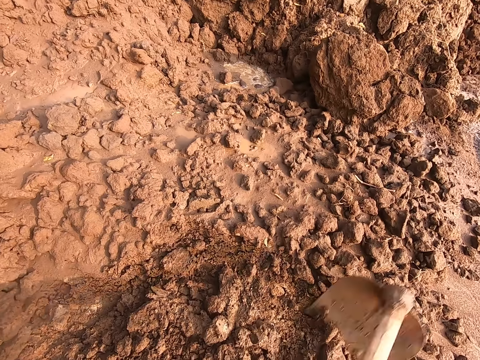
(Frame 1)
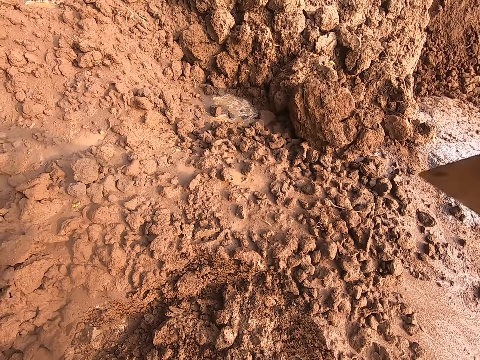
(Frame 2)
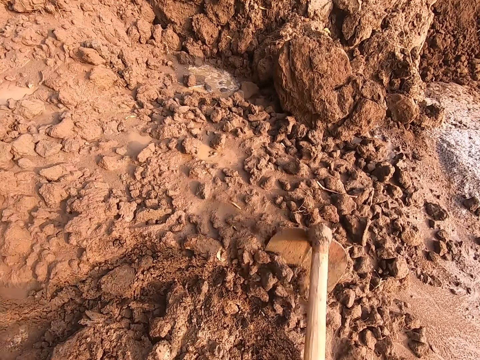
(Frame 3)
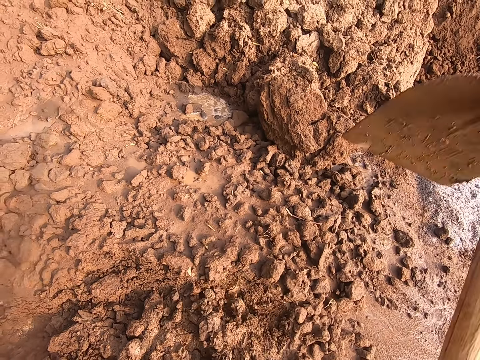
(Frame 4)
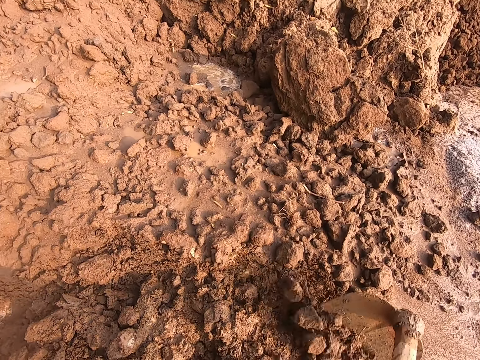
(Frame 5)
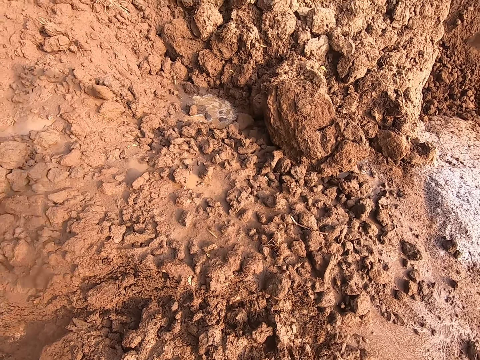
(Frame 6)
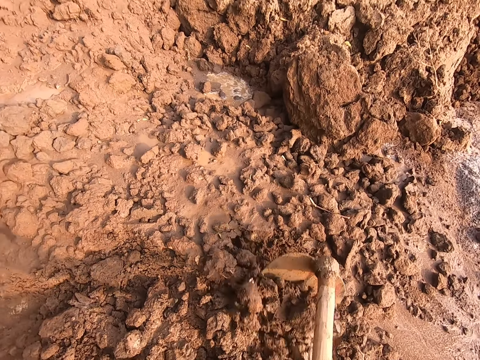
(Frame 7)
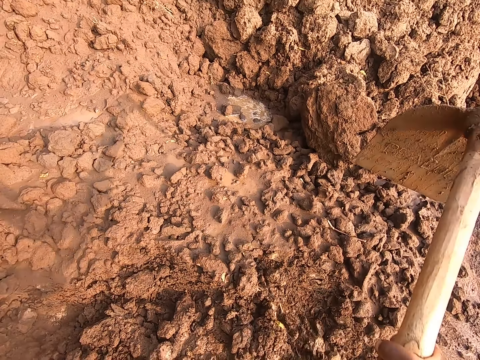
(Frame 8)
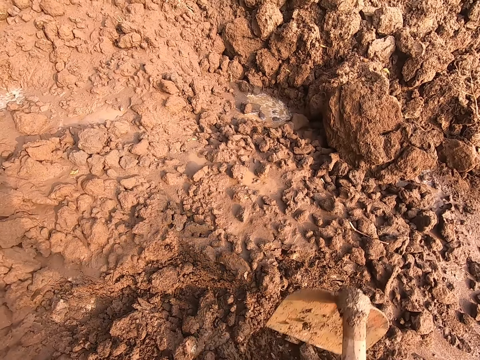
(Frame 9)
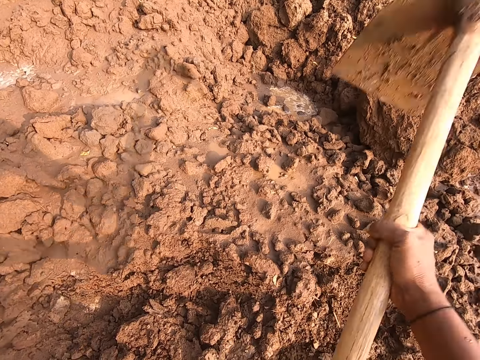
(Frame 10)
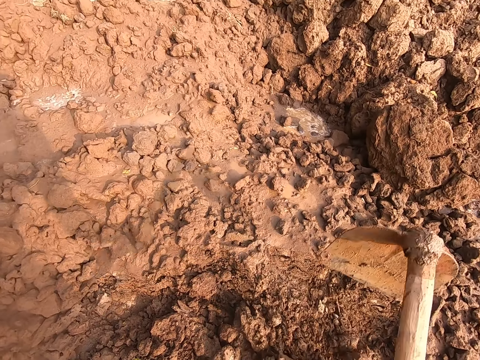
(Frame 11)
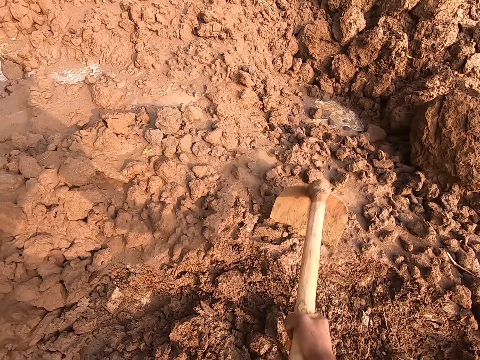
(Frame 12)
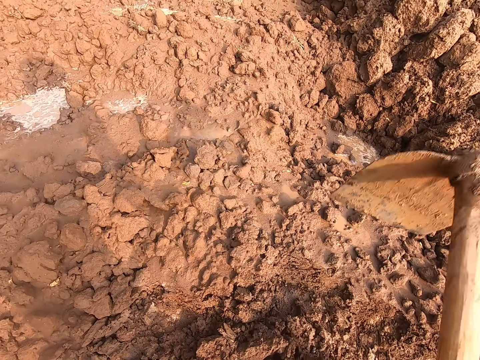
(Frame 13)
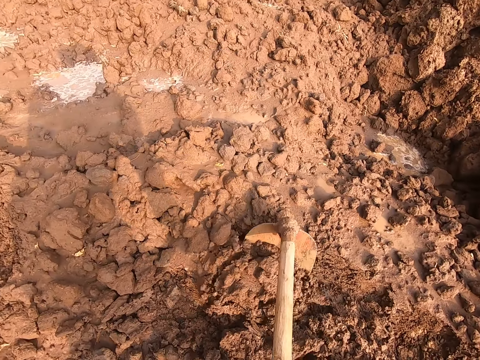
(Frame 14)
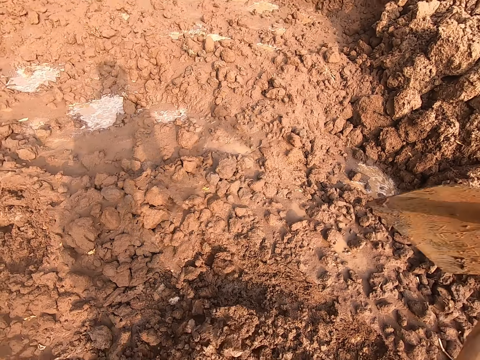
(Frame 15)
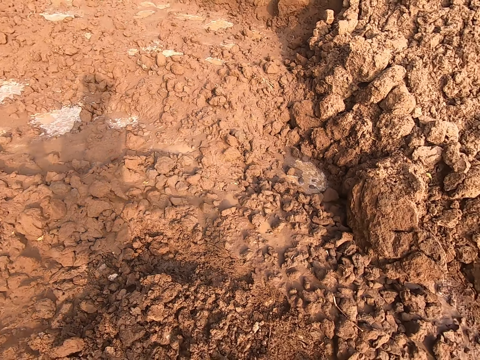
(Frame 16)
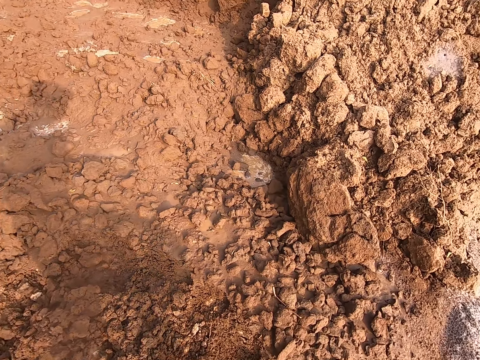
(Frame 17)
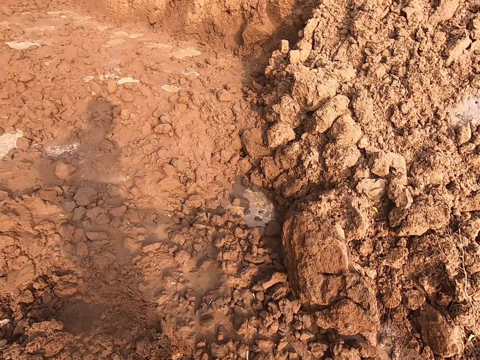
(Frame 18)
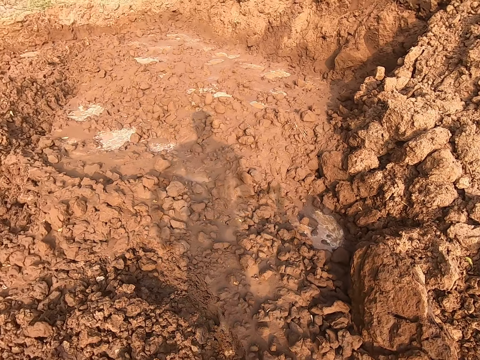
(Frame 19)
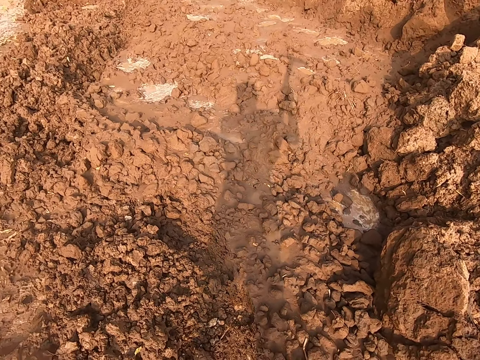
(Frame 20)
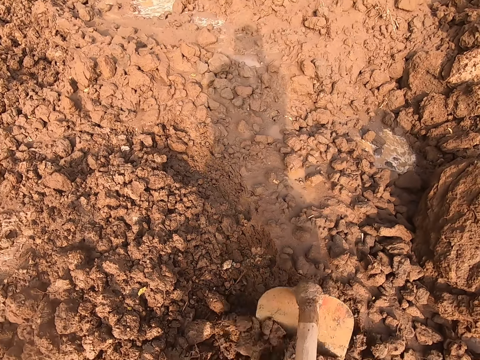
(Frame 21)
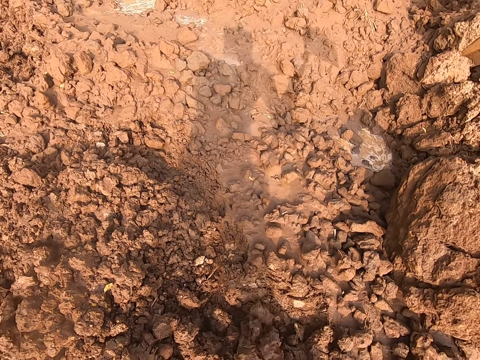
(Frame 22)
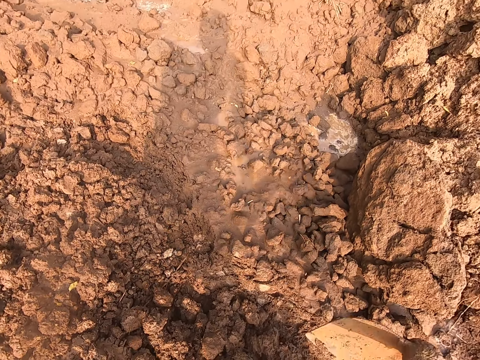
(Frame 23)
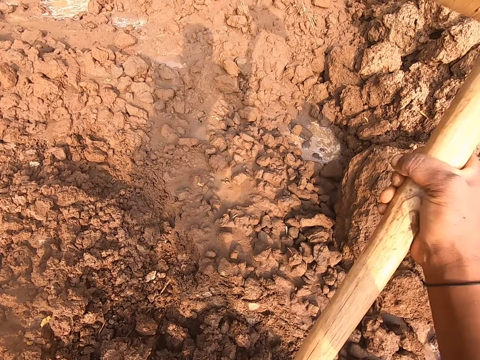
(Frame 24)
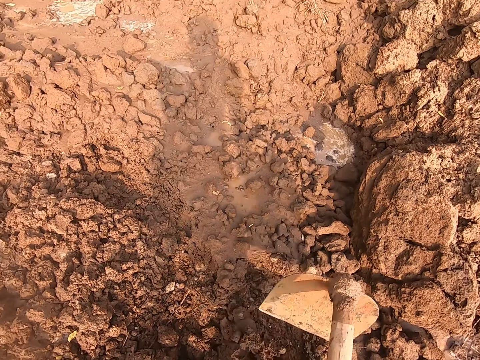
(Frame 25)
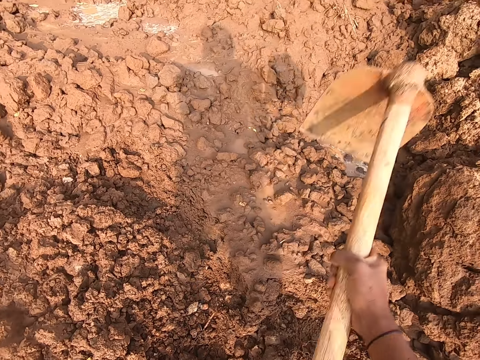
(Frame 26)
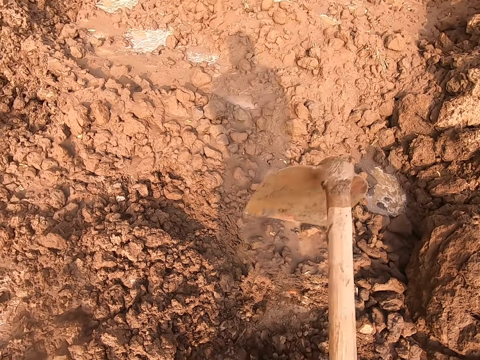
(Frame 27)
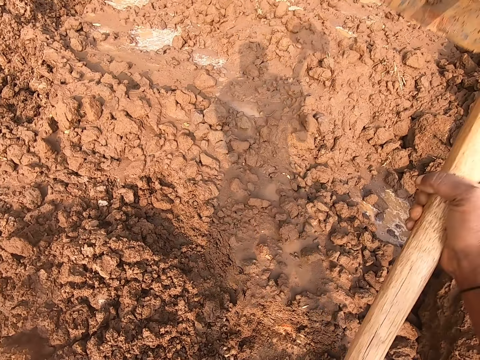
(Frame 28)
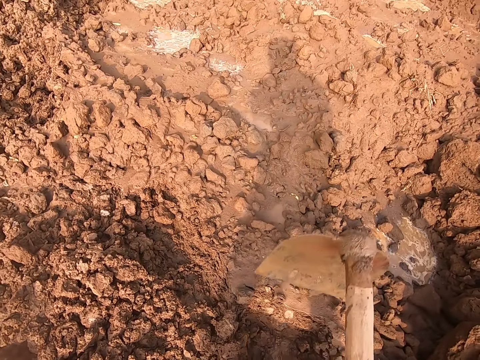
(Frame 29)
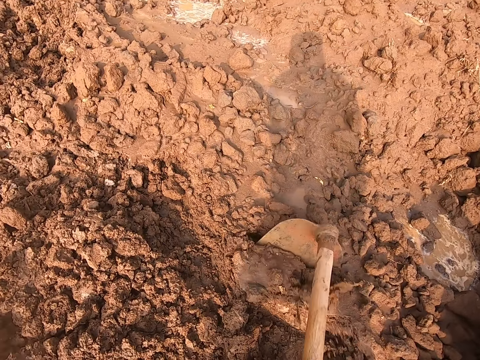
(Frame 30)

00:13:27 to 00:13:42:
The camera wearer digs the ground with the hoe in his hands.

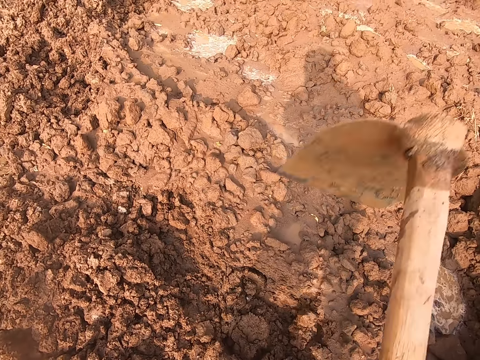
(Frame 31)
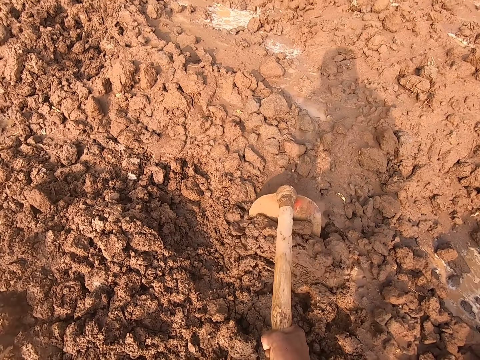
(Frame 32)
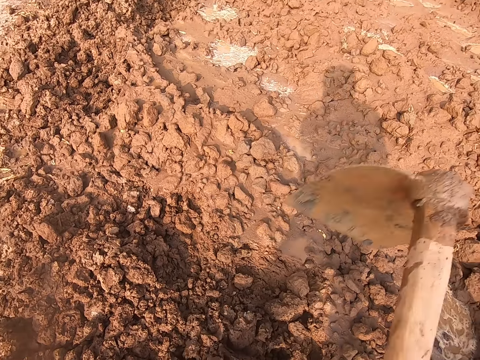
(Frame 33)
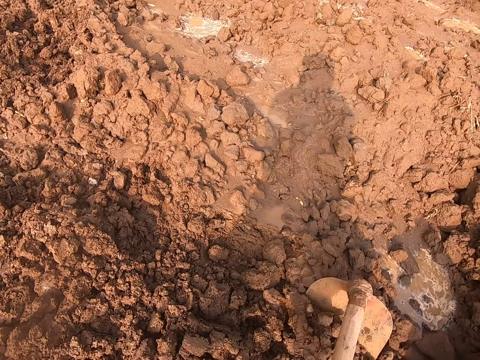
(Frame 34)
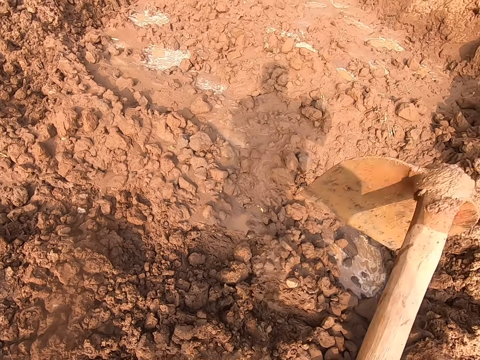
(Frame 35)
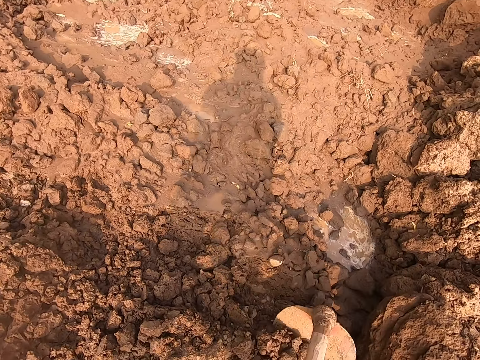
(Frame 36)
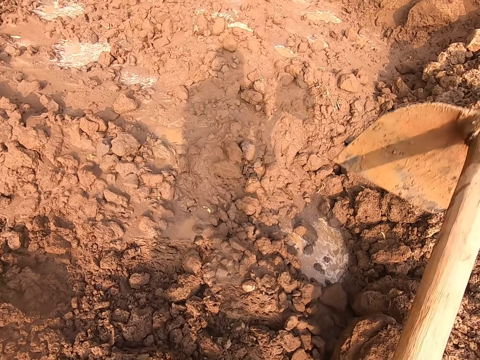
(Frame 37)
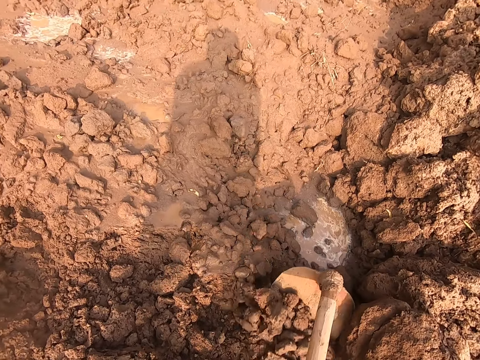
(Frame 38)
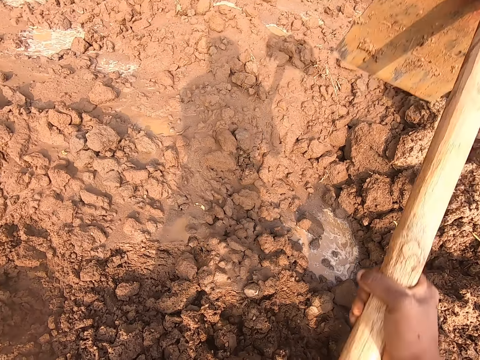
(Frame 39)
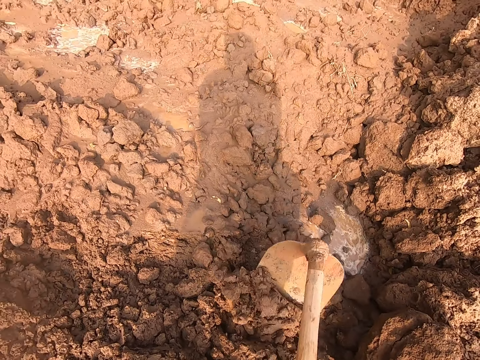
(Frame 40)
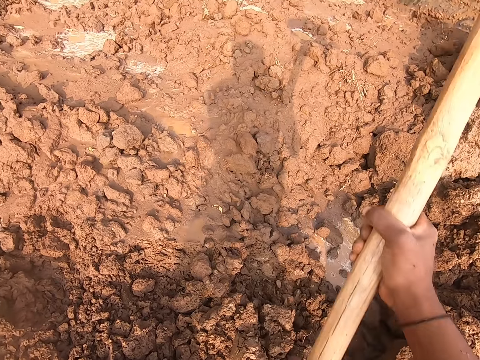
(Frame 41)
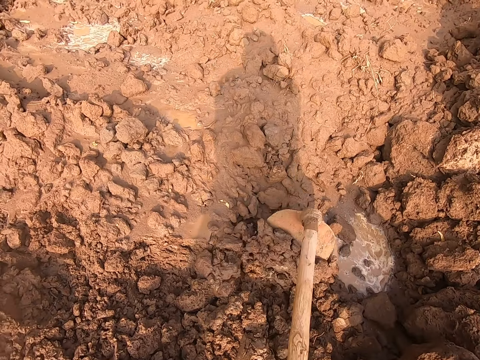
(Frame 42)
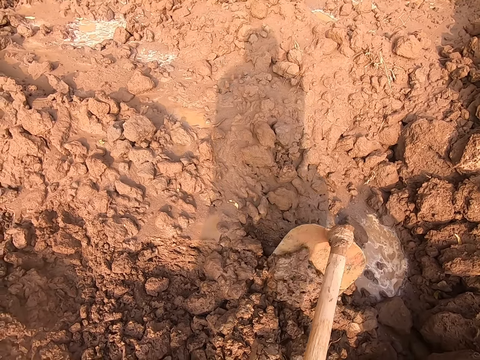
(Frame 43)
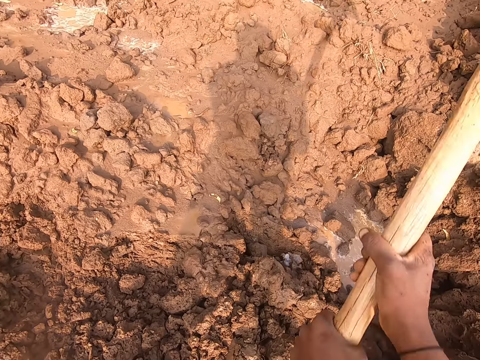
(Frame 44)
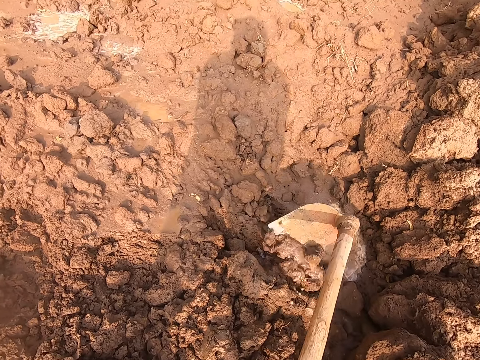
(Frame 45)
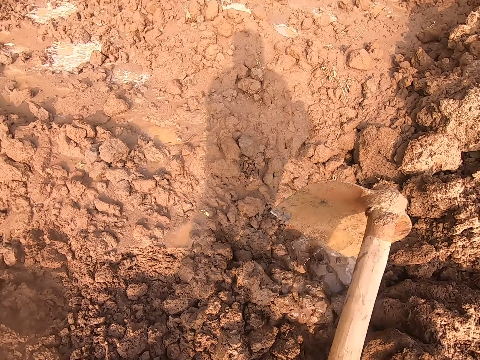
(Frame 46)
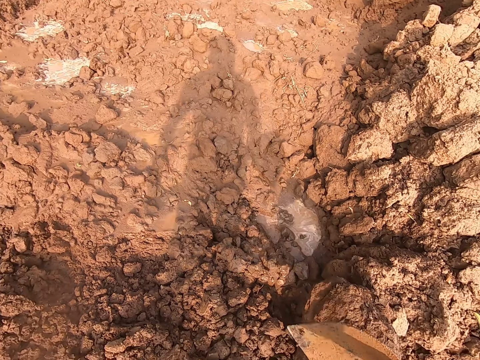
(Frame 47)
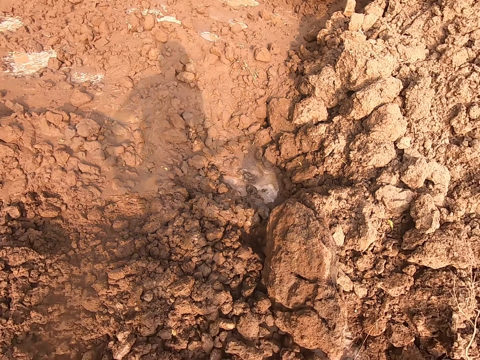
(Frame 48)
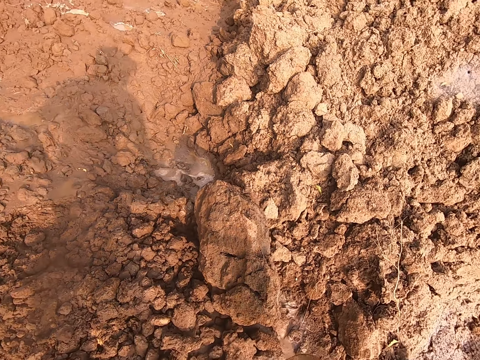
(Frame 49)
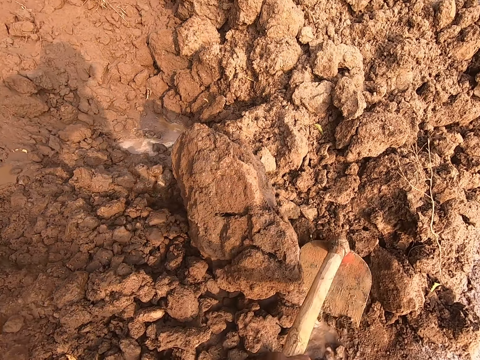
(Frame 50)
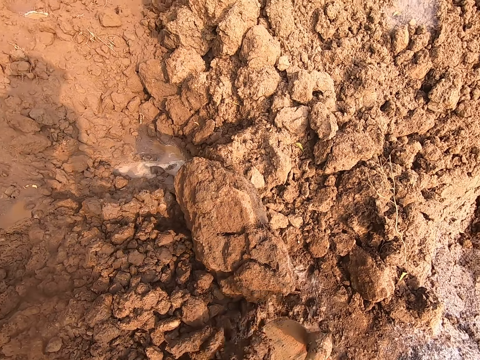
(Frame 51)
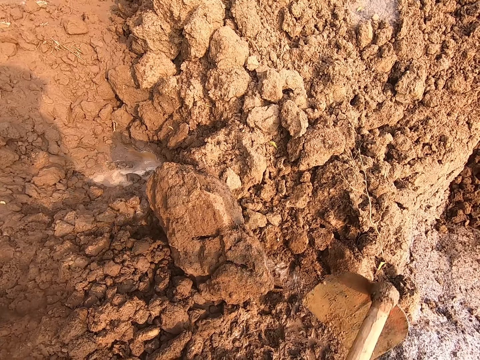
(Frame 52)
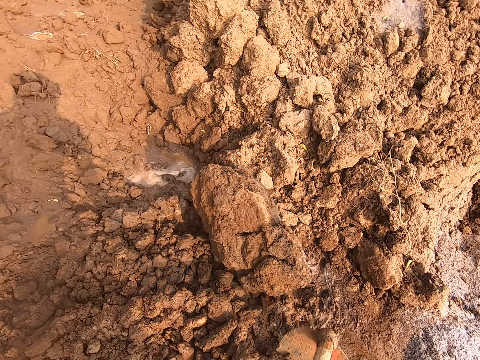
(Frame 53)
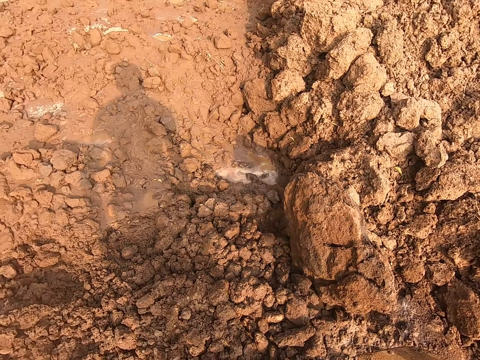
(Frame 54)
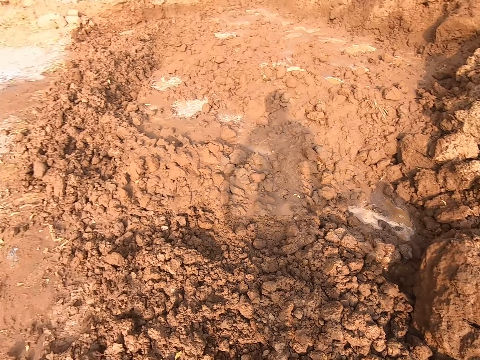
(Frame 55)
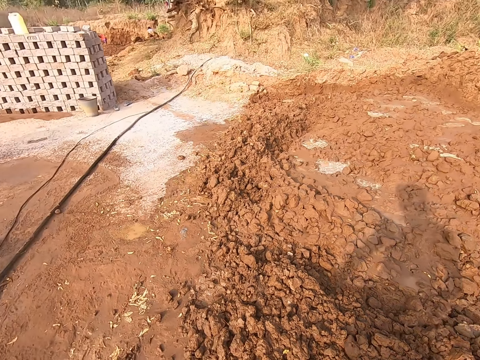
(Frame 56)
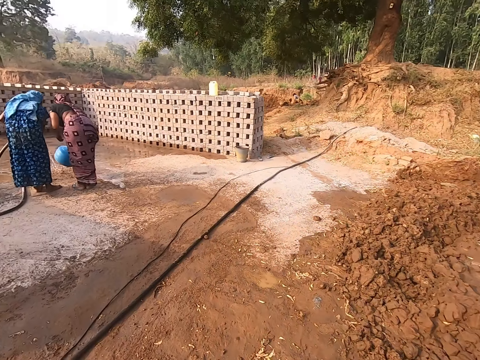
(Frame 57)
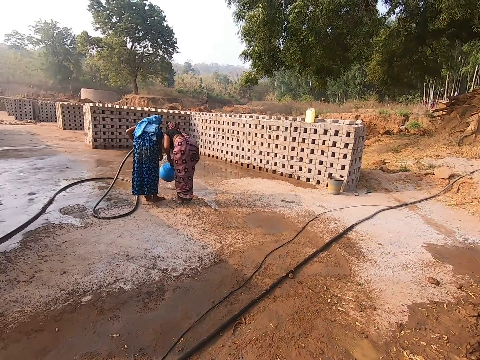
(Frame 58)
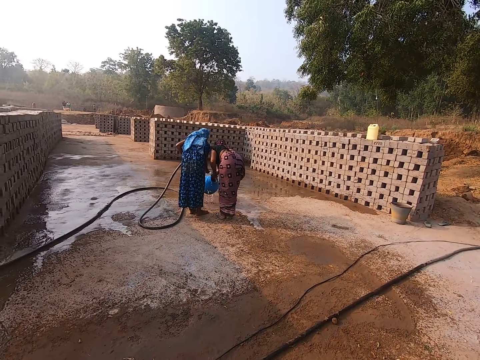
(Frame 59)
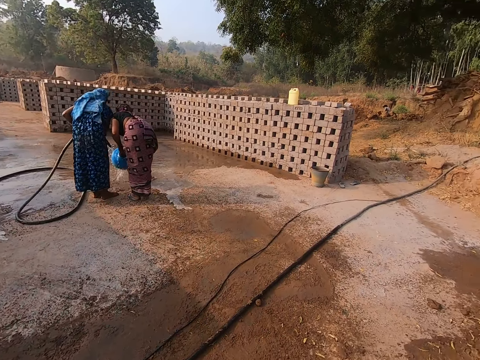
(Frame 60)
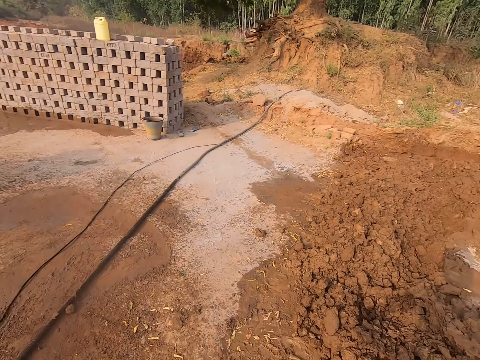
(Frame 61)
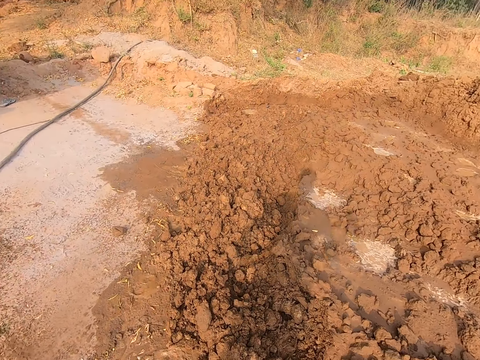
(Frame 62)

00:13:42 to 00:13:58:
The camera wearer scrapes the soil on the ground with the hoe in both hands. A woman holds a hose pipe in her right hand. Another woman holds a blue keg in her right hand.
